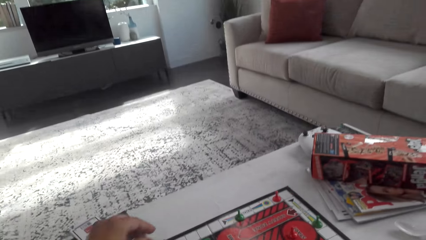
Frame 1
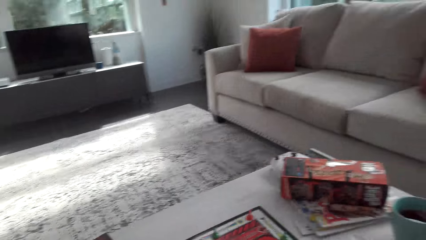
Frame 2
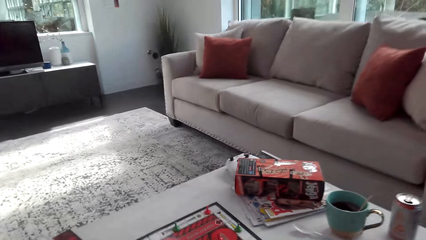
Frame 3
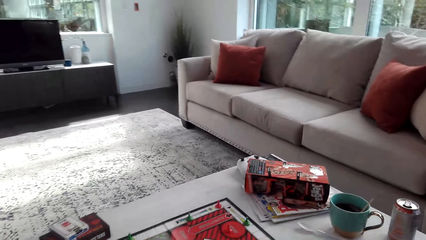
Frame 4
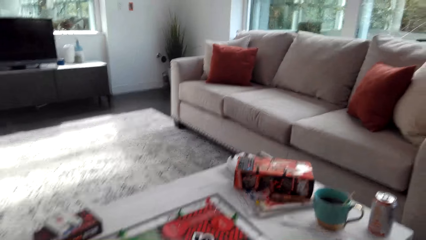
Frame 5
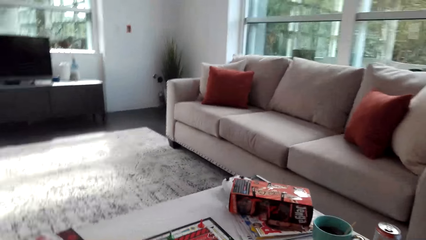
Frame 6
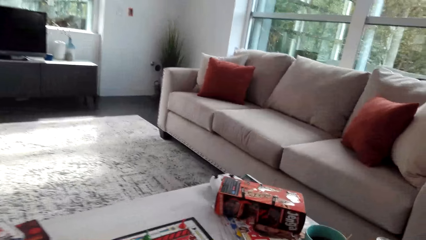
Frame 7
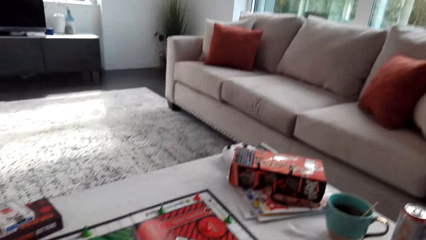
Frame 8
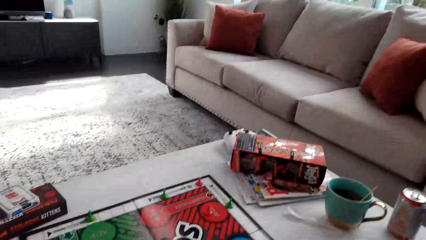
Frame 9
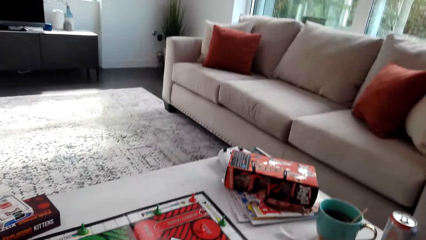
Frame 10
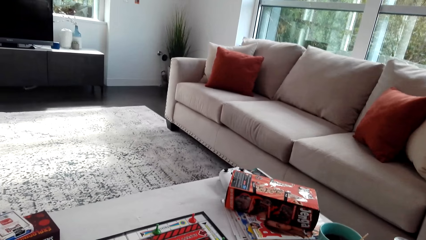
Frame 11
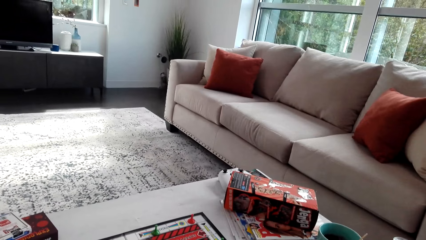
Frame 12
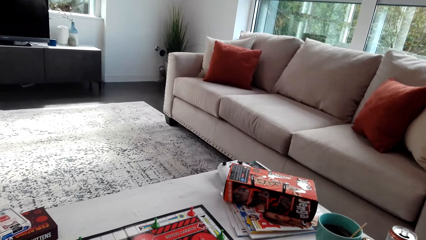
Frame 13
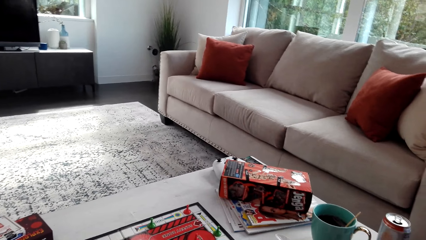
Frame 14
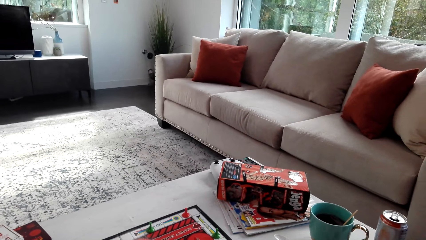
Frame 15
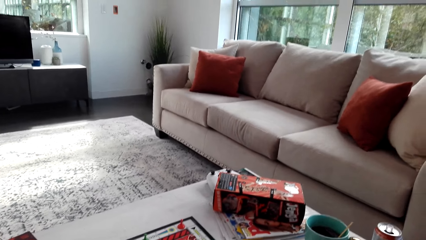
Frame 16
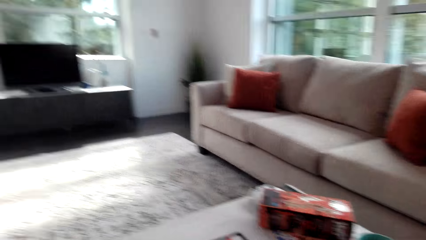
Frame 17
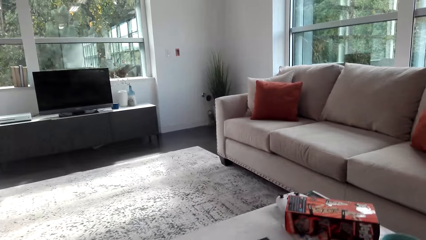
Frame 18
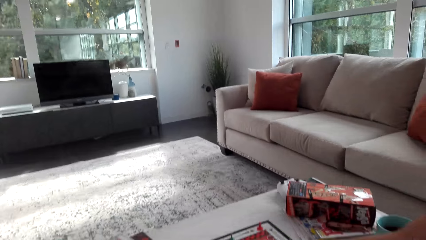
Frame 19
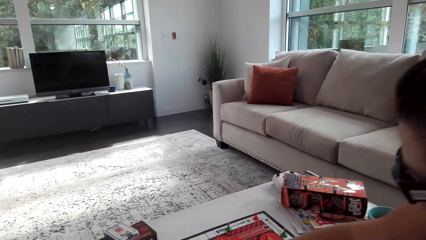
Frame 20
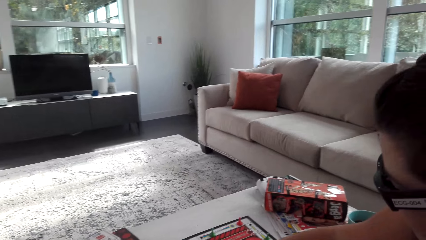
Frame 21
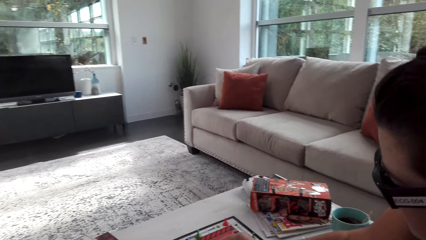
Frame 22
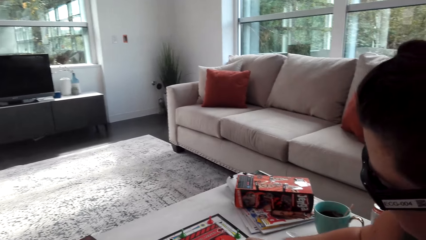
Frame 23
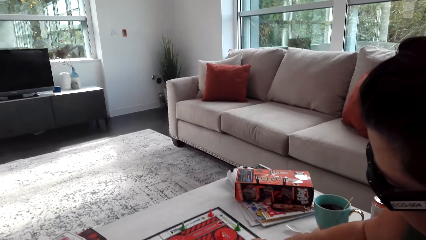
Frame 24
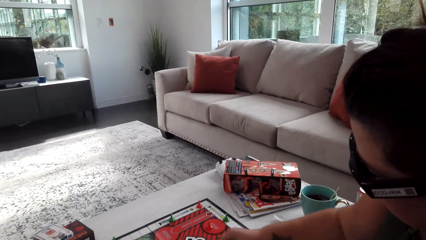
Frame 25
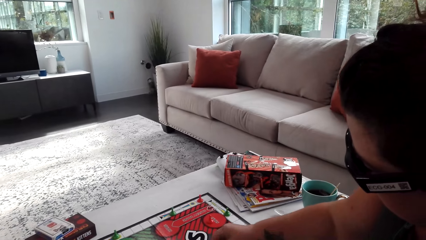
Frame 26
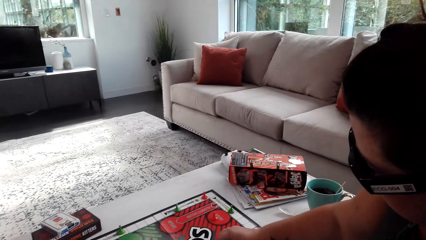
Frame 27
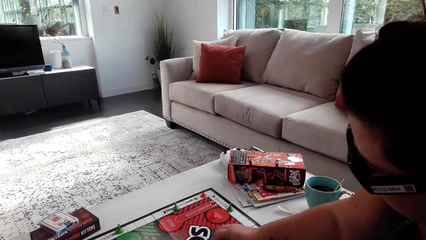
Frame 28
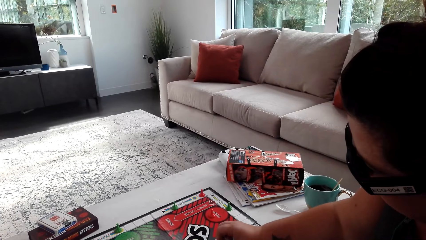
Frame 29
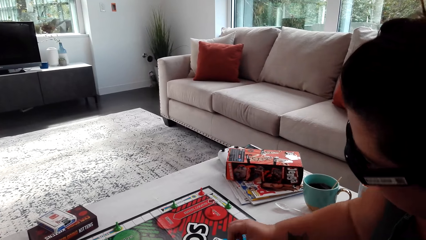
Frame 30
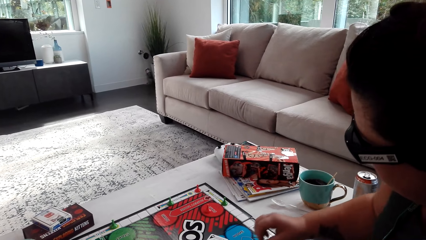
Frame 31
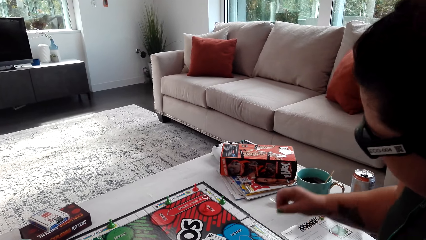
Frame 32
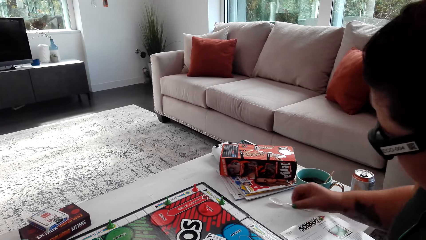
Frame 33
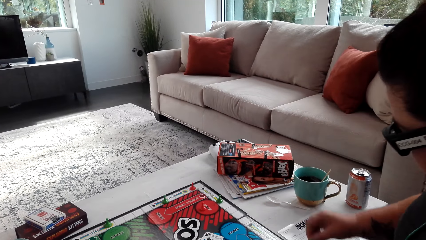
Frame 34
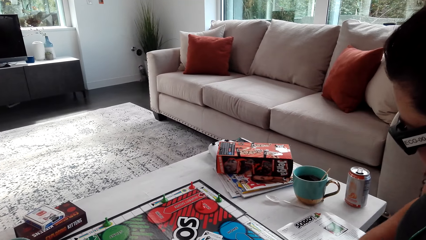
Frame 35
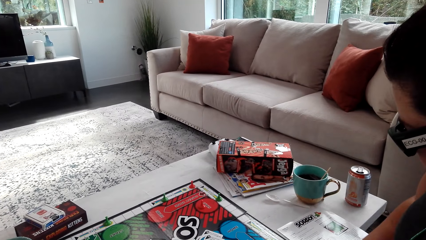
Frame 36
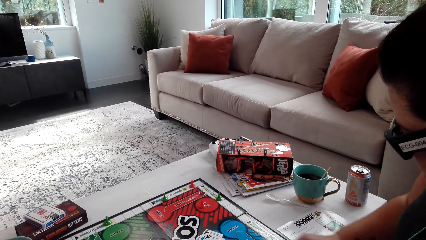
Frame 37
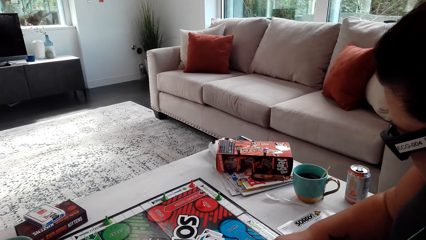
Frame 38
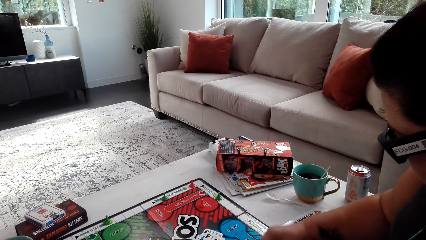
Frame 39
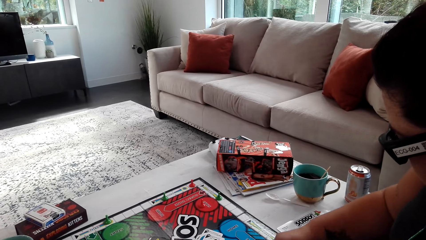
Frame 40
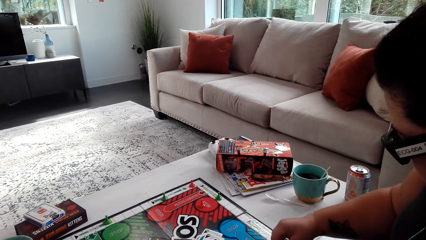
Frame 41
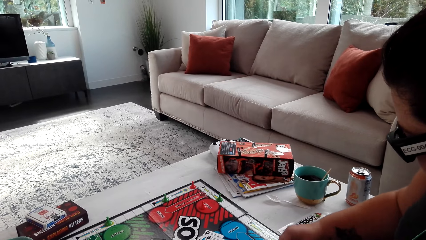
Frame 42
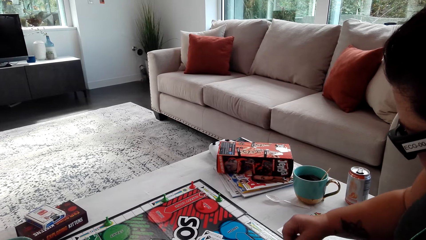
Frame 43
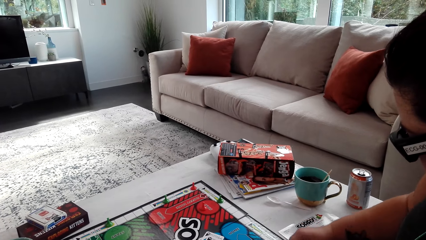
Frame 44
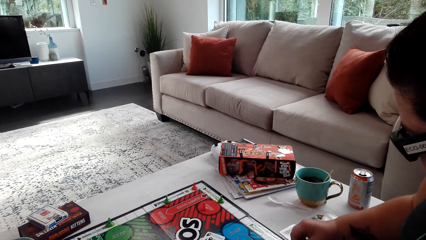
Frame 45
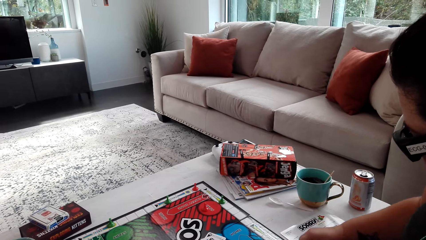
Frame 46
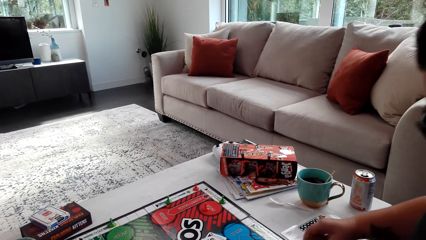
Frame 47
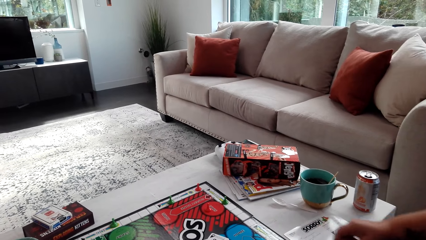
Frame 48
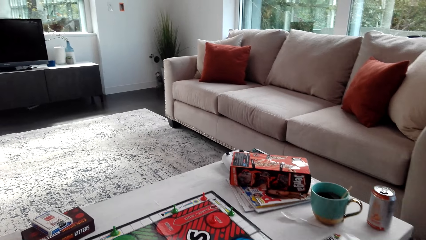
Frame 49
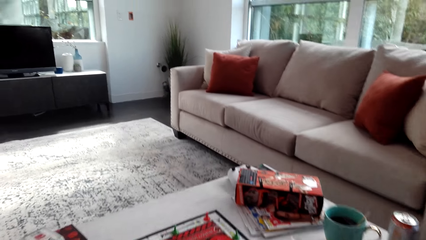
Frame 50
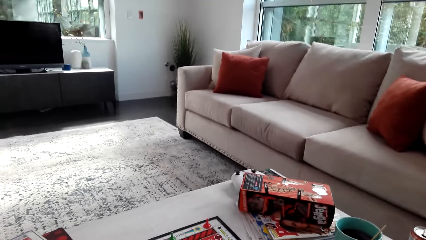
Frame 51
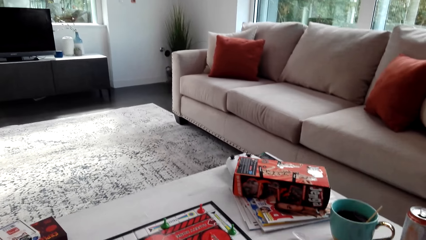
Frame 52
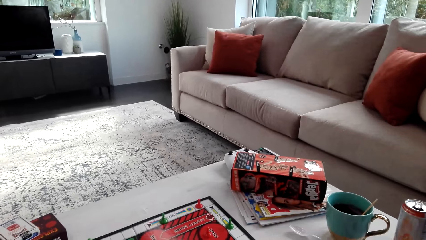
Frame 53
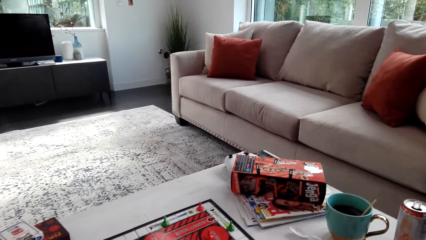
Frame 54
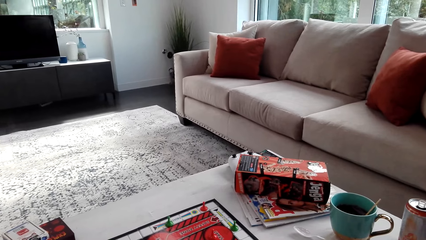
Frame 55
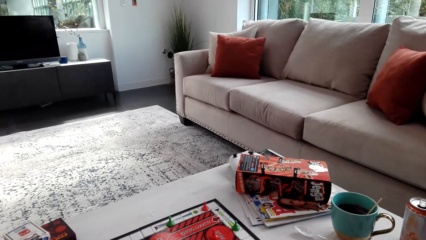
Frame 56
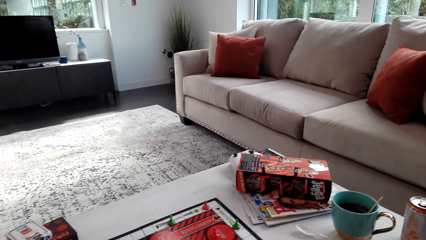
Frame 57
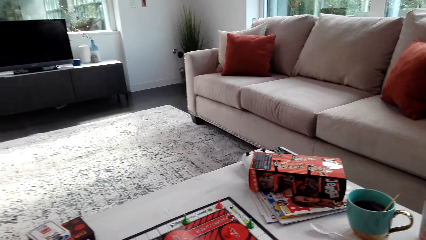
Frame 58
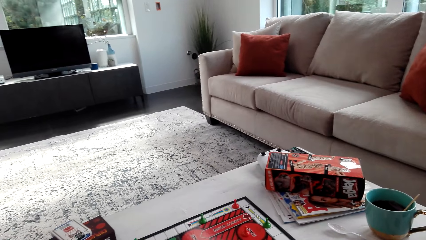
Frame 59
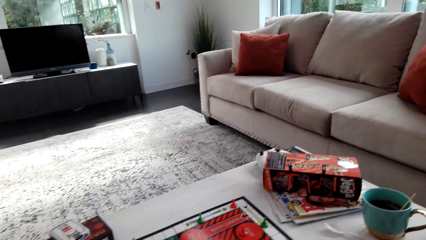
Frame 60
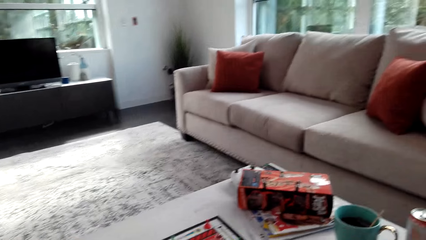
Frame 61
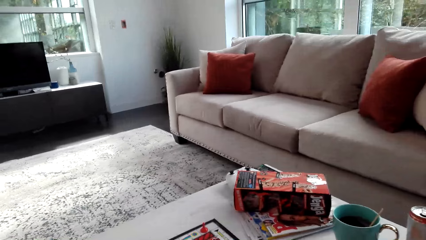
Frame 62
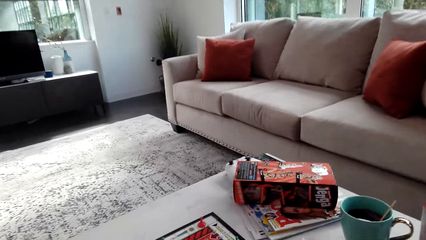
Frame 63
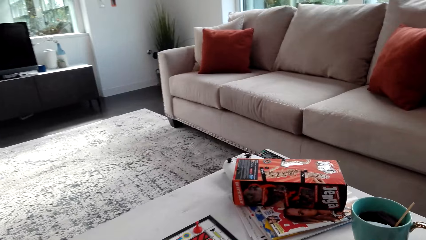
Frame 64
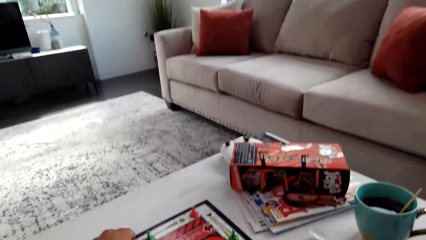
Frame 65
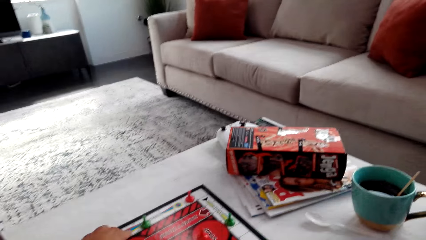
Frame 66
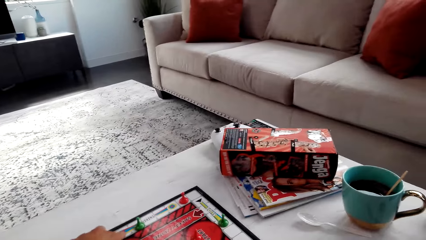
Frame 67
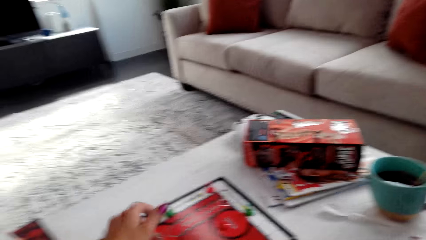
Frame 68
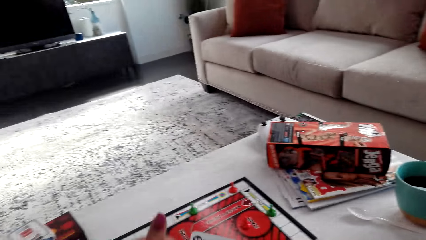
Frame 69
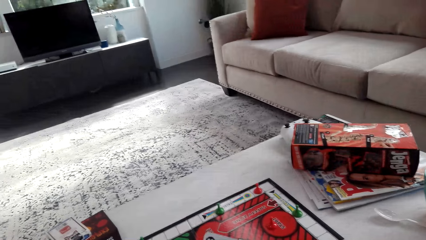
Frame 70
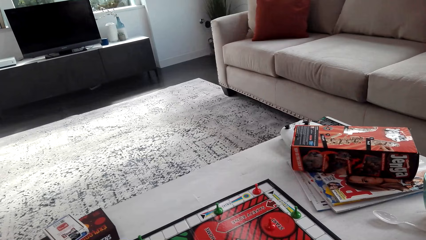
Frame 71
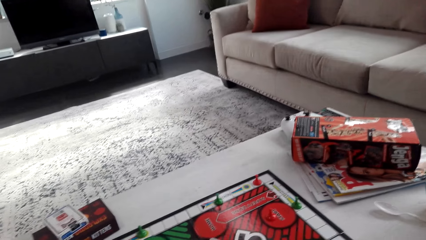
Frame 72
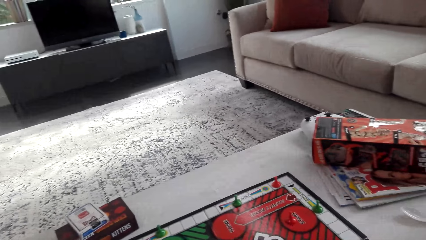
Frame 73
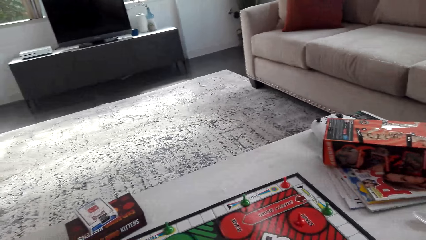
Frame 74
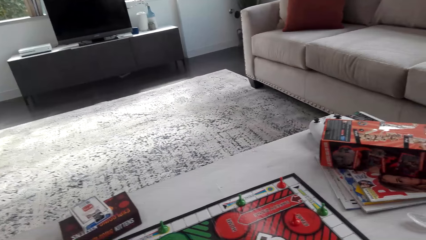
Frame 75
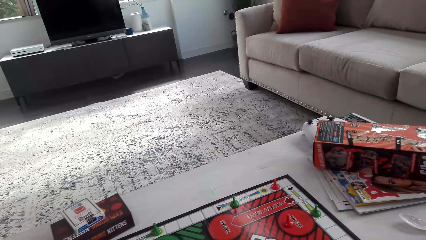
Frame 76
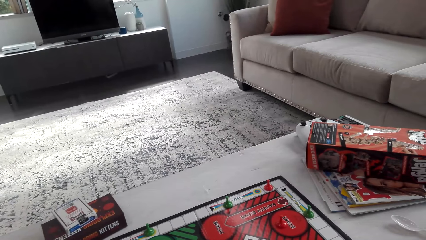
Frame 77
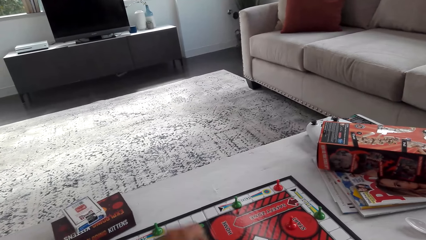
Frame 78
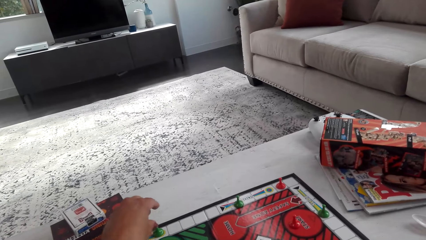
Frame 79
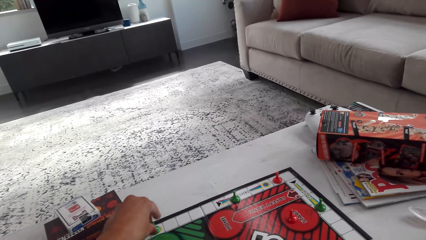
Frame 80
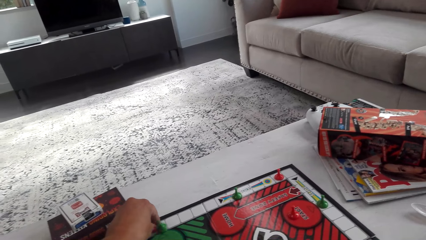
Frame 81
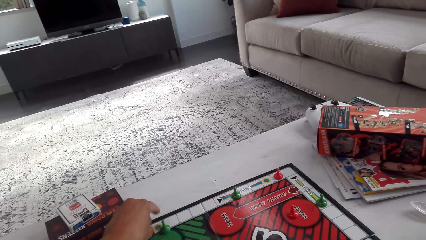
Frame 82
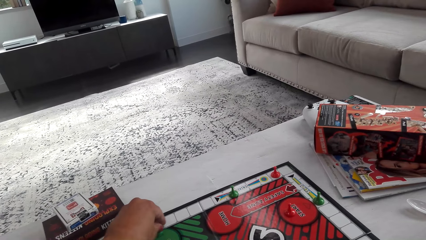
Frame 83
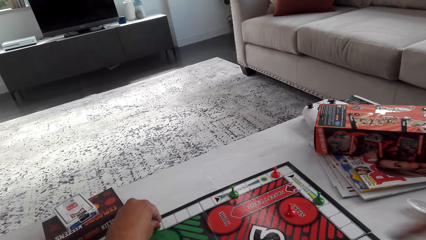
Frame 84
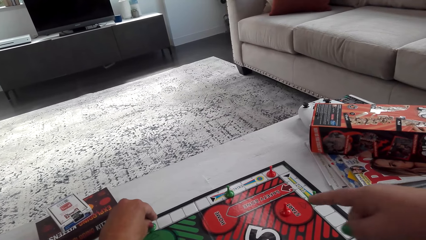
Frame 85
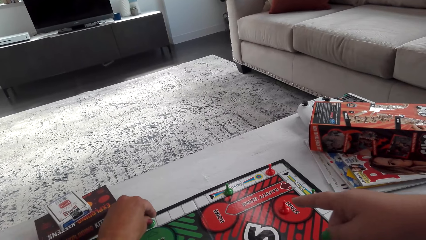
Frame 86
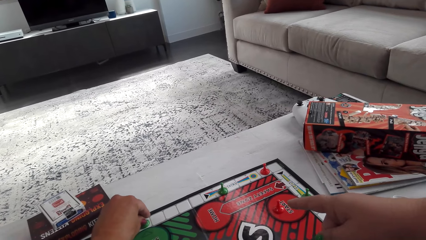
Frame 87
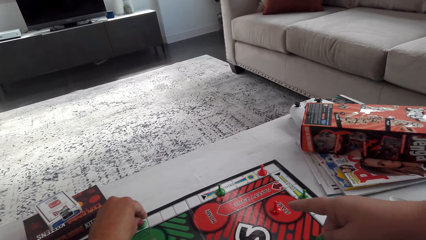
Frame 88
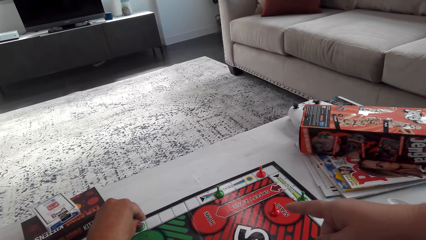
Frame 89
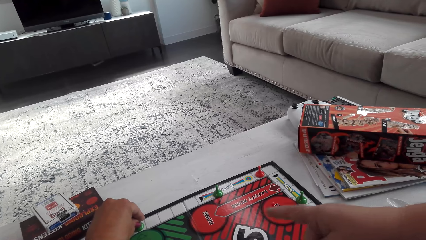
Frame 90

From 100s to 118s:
A woman puts the card down. She taps the pawn on the board and moves the pawn. The camera wearer touches the pawn on the board. The woman points at the pawns and cards on the board. The camera wearer moves the pawn.
